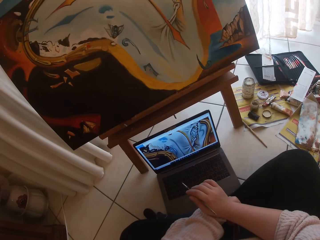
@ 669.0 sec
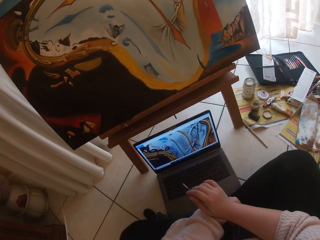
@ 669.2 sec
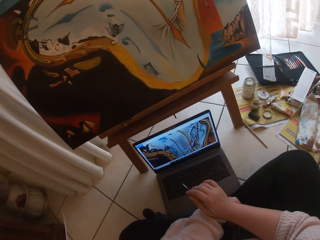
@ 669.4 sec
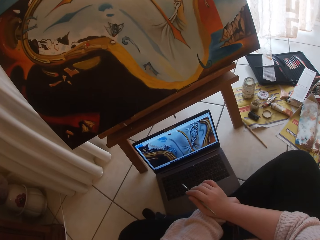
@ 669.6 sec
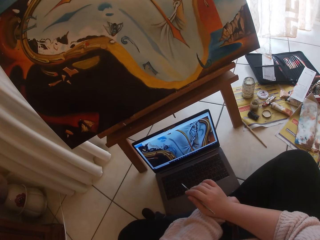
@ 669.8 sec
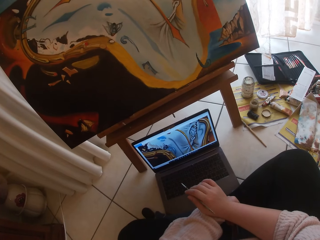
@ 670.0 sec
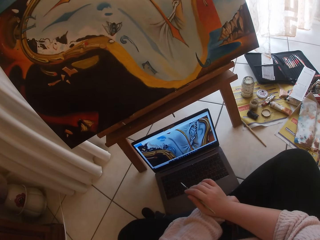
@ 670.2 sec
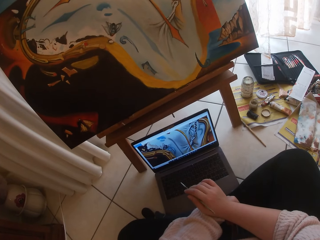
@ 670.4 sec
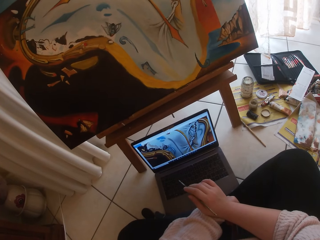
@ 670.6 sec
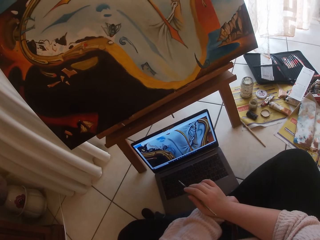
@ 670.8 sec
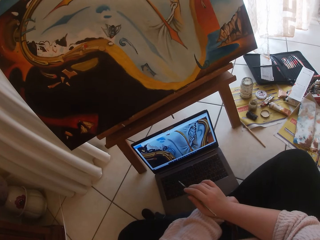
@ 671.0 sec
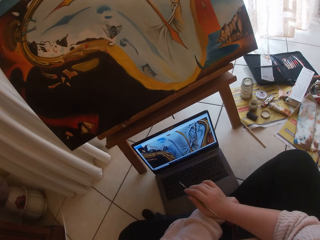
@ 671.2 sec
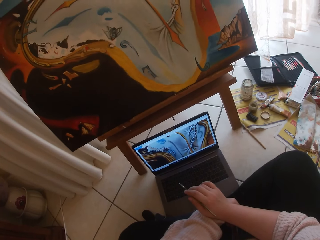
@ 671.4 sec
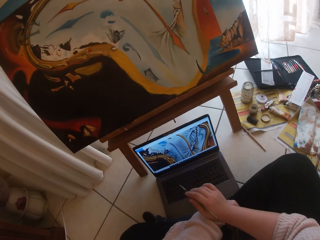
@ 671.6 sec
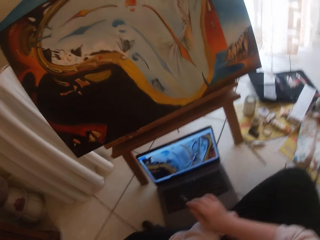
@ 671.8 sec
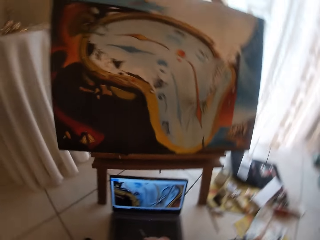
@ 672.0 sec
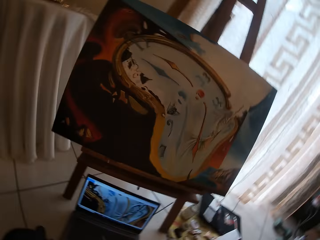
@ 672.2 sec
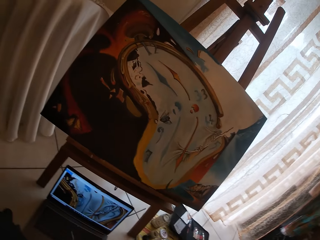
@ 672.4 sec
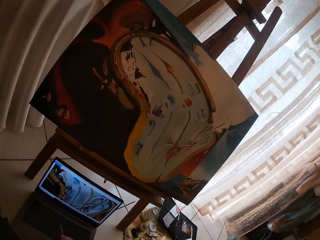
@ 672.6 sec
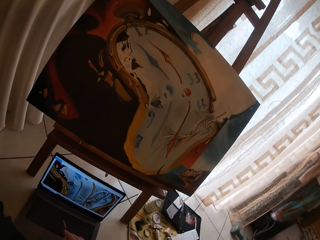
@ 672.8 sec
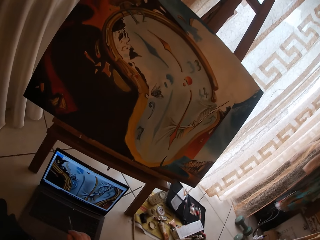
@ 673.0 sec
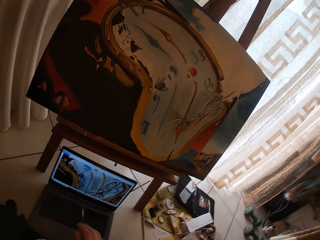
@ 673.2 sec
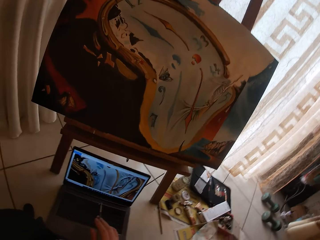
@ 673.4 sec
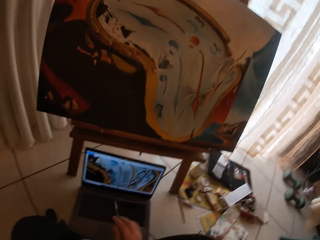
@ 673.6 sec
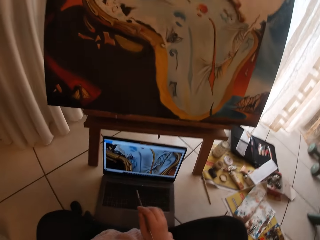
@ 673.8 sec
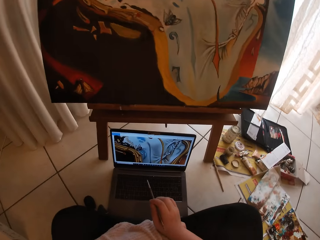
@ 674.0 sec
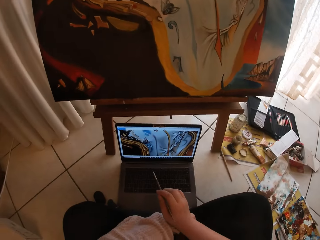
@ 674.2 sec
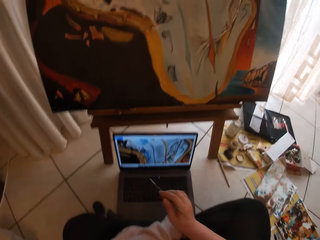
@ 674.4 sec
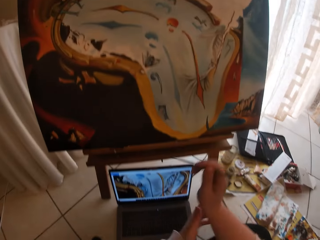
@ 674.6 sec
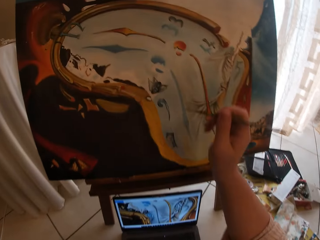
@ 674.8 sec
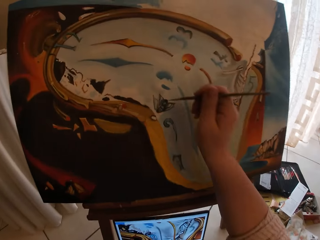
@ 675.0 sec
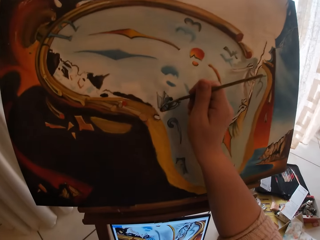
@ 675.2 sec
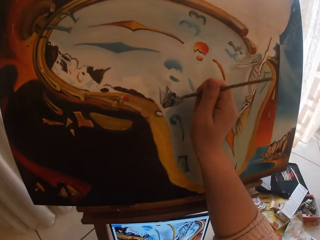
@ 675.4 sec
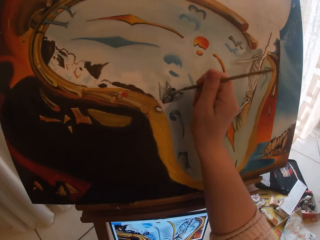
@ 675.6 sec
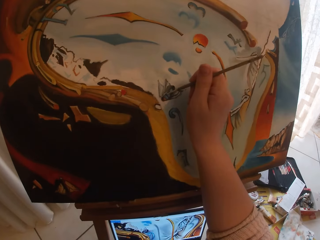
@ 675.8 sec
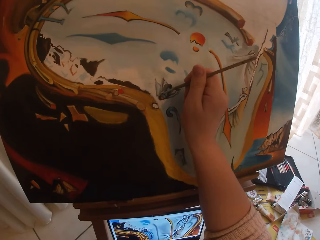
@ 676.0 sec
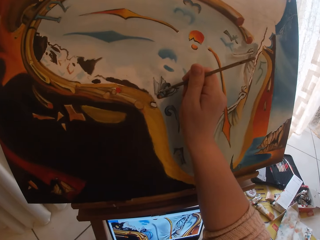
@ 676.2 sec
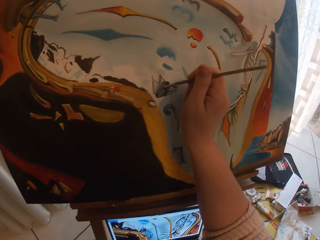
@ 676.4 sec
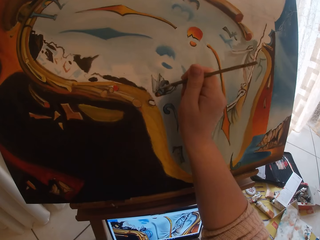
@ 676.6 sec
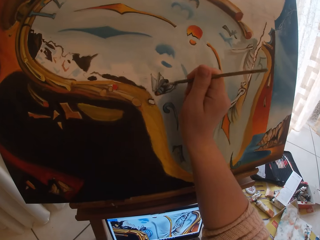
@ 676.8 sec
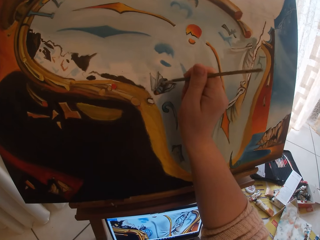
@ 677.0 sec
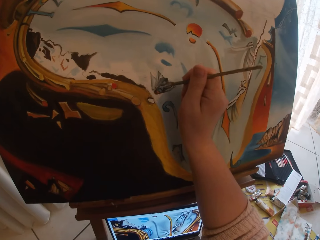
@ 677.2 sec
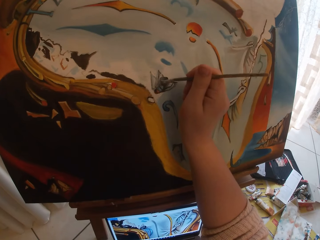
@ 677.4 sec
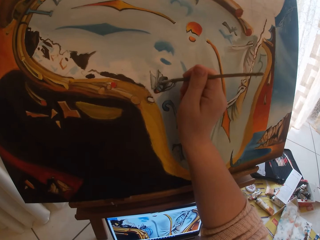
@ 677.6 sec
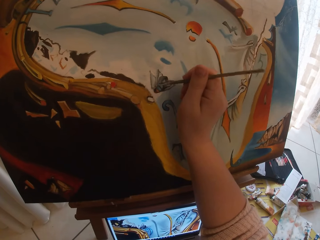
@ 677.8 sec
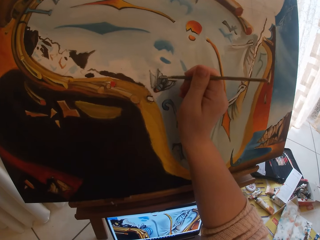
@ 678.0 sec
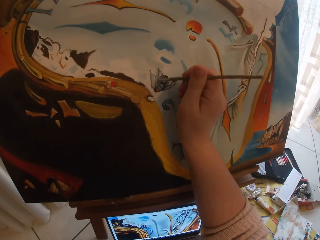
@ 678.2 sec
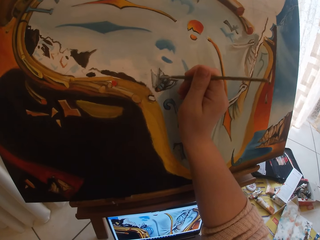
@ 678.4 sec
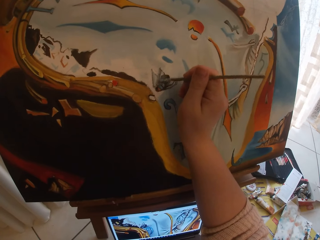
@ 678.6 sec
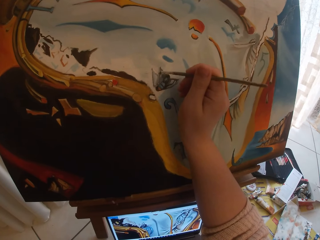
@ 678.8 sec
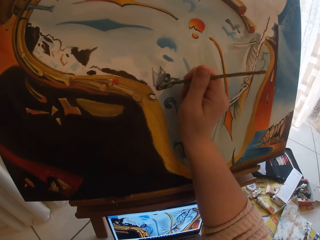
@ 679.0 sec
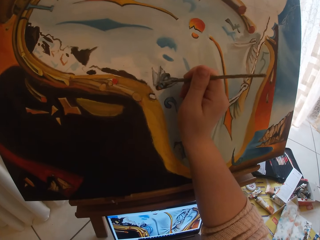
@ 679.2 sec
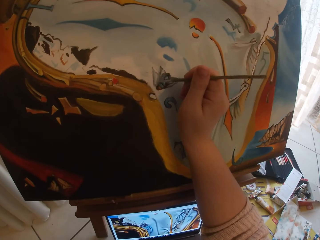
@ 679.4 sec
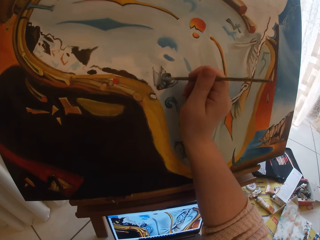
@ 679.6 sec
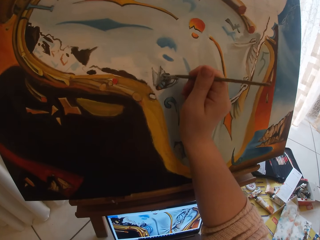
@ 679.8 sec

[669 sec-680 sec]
The camera wearer continues painting the canvas.

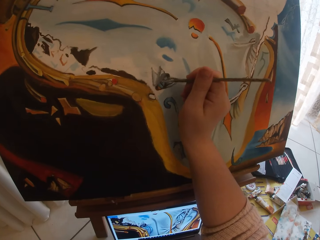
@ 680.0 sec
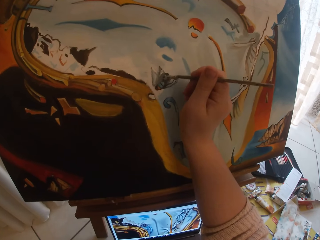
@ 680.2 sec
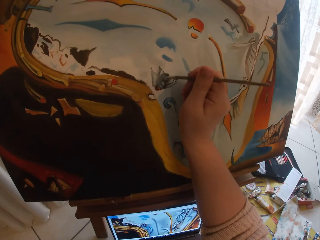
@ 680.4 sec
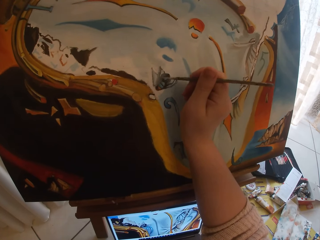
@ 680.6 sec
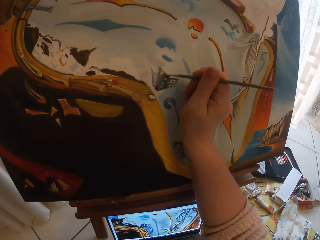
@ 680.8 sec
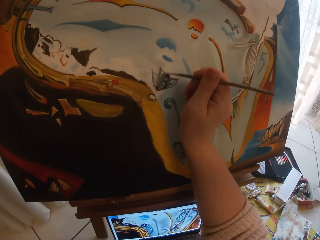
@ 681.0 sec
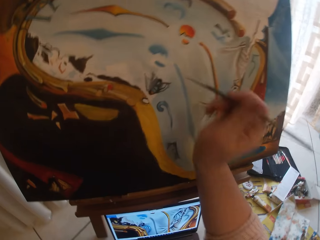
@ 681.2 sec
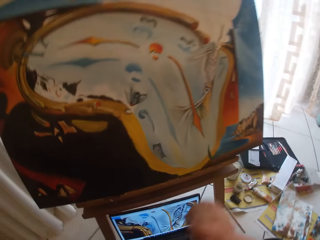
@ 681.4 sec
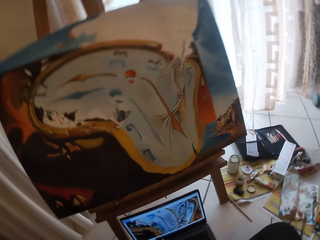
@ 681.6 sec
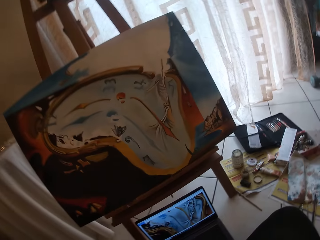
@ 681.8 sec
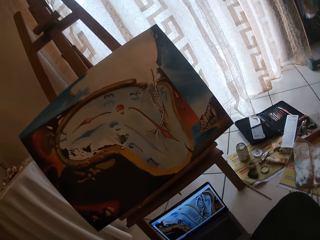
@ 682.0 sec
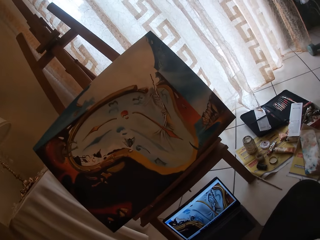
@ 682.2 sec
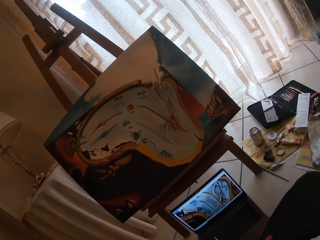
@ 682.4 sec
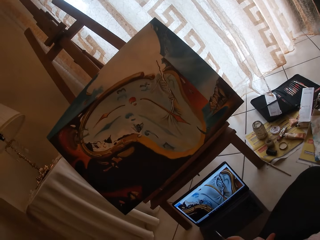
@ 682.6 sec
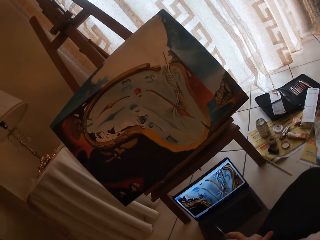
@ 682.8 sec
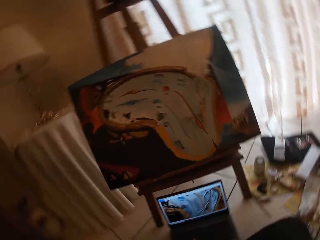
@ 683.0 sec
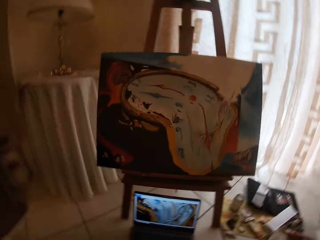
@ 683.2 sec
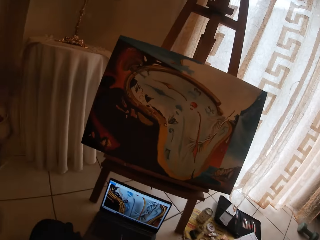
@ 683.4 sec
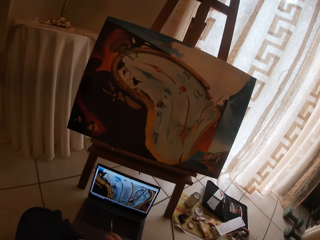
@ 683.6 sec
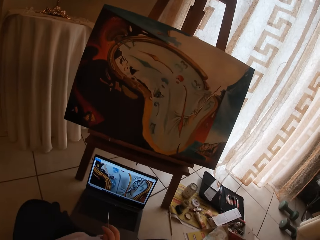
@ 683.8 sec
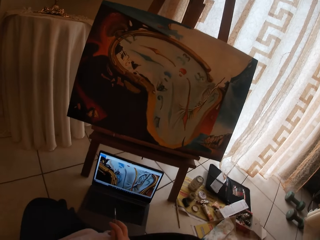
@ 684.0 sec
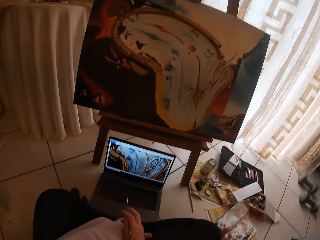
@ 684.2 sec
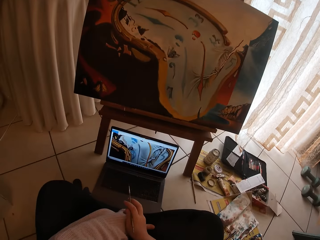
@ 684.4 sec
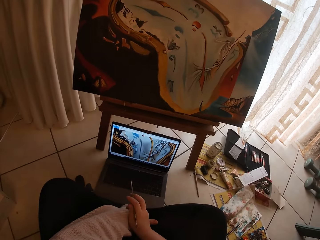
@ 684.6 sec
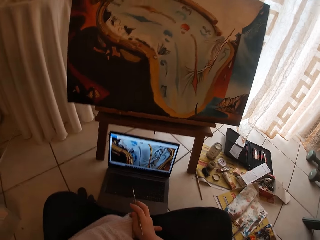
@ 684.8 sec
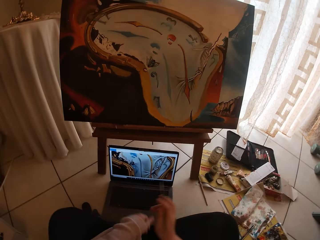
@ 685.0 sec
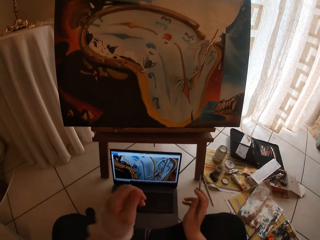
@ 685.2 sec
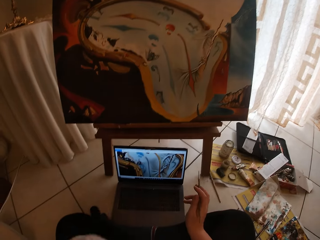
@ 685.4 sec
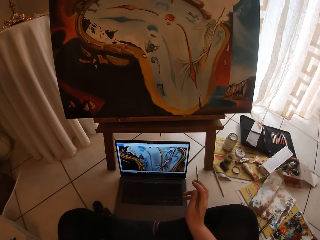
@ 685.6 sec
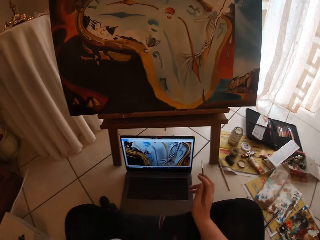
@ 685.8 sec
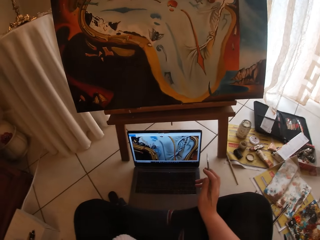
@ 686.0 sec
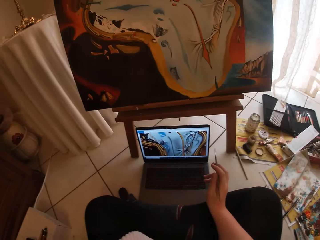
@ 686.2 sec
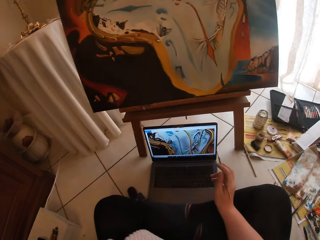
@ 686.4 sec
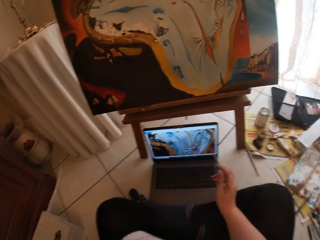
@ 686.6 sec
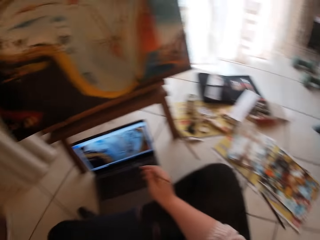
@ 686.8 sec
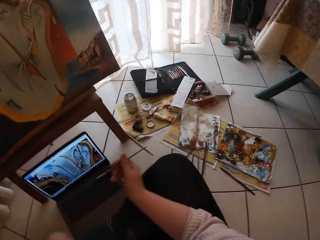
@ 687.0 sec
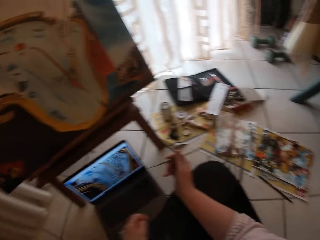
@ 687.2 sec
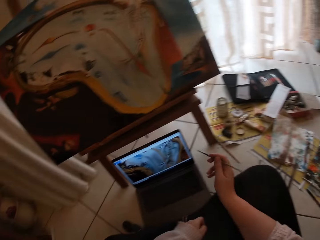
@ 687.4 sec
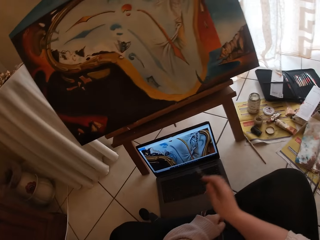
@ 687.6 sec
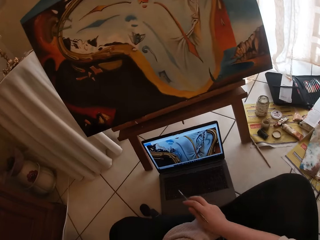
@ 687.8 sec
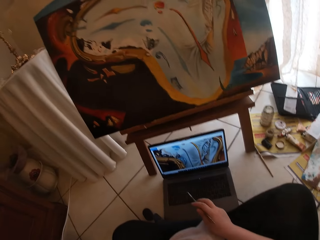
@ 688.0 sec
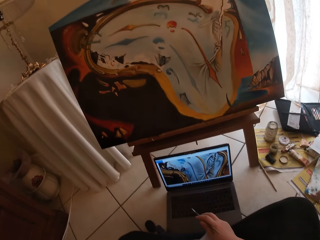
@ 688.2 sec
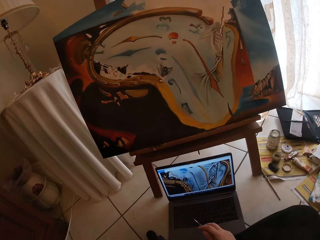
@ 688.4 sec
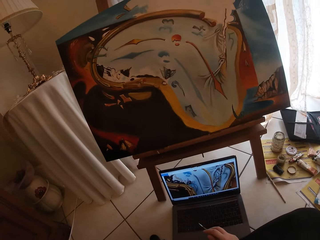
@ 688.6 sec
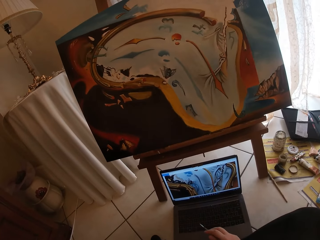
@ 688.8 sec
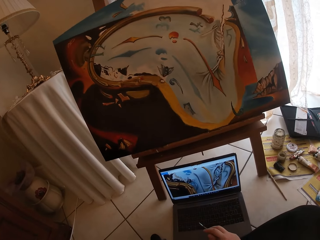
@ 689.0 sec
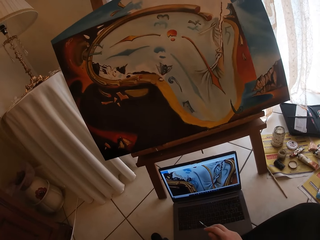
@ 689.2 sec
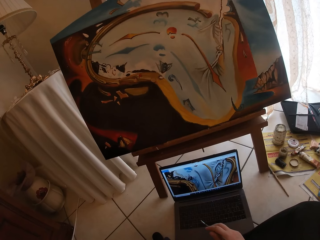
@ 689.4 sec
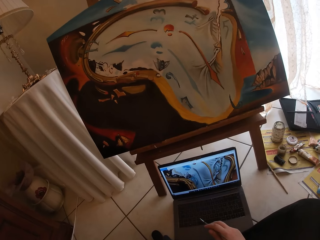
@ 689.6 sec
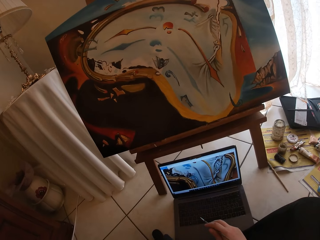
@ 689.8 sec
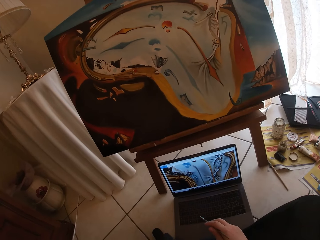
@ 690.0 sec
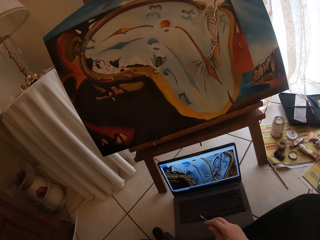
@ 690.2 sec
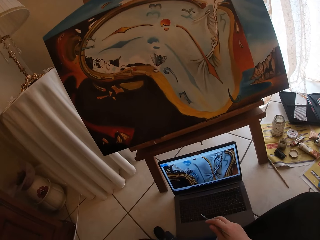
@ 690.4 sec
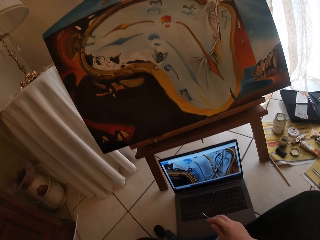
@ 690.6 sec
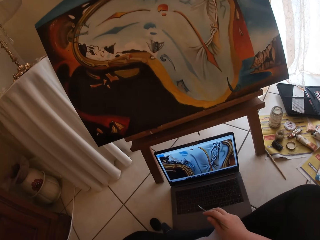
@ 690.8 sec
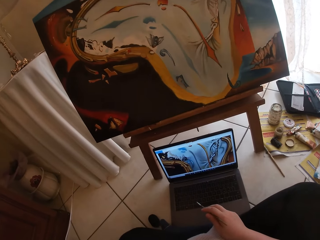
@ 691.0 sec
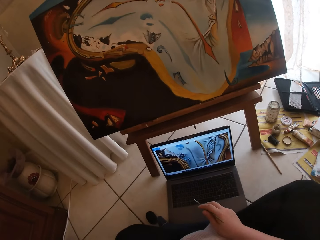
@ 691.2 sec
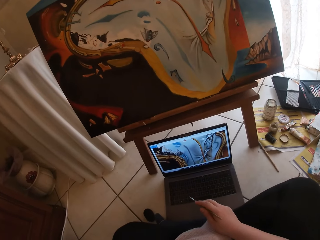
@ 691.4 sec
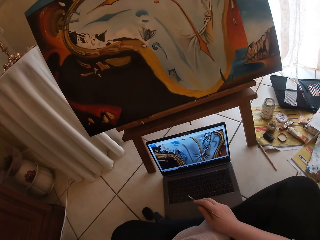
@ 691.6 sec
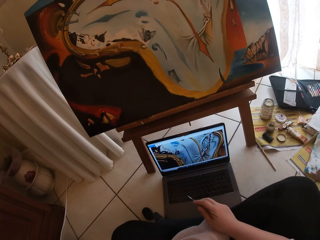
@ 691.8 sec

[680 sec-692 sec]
The camera wearer compares the picture on the laptop and the paint art. They touch something. They look at the picture on the laptop.
